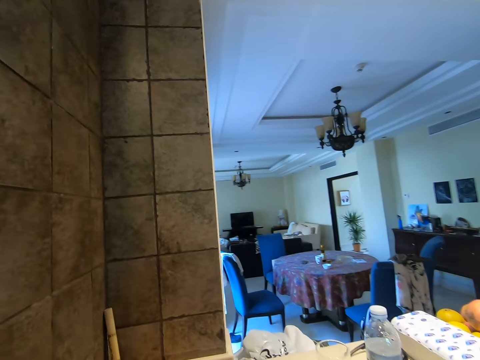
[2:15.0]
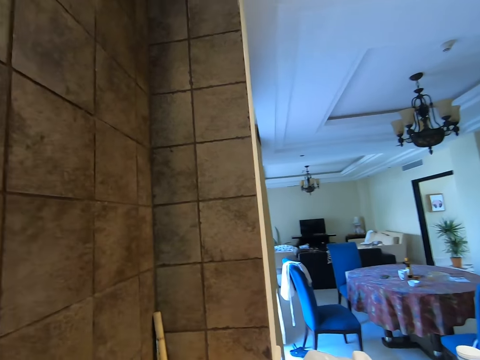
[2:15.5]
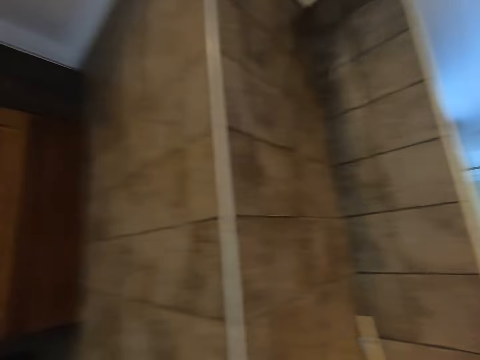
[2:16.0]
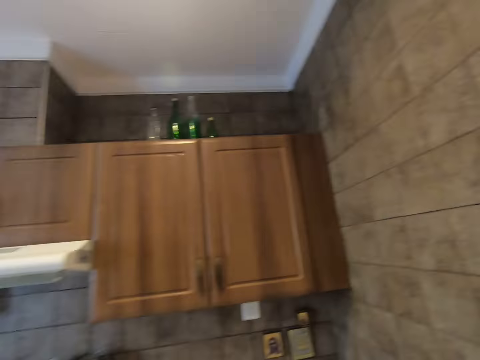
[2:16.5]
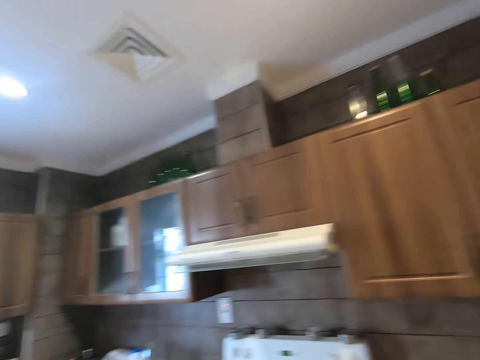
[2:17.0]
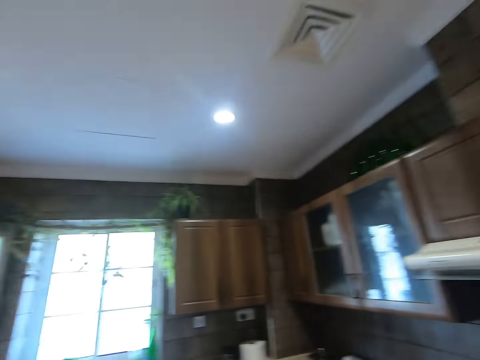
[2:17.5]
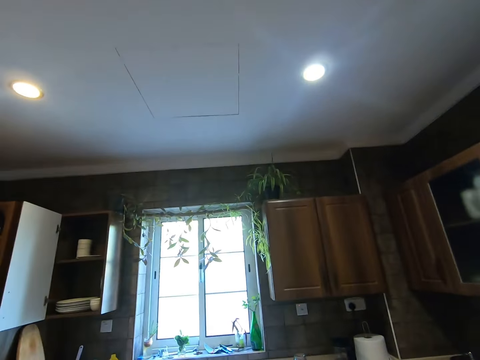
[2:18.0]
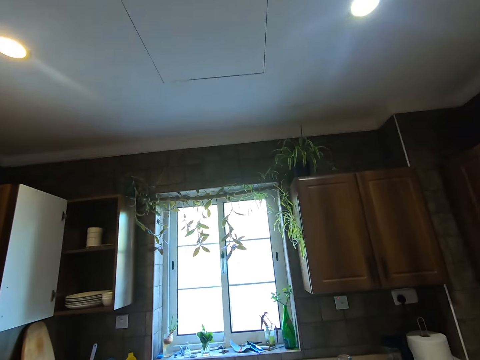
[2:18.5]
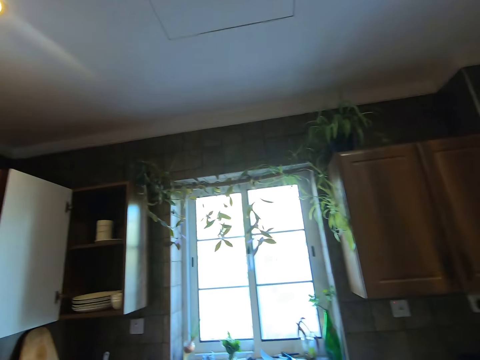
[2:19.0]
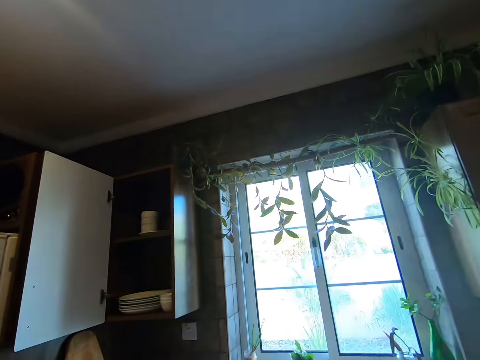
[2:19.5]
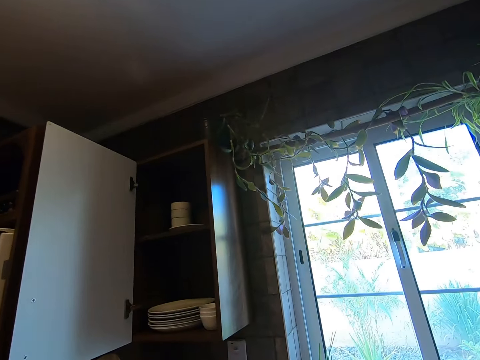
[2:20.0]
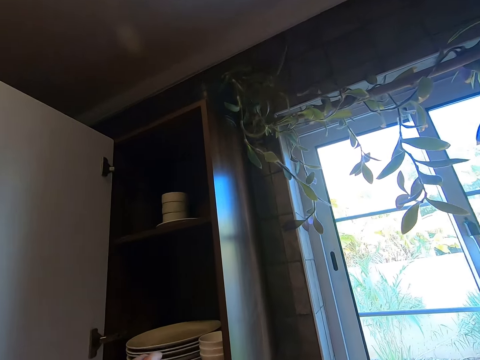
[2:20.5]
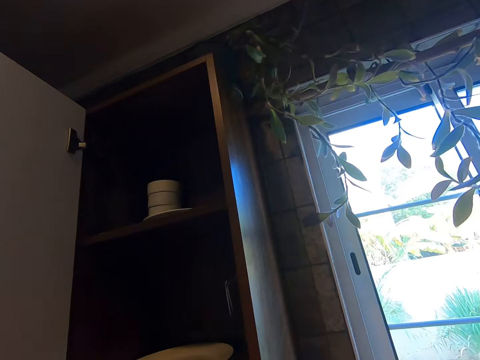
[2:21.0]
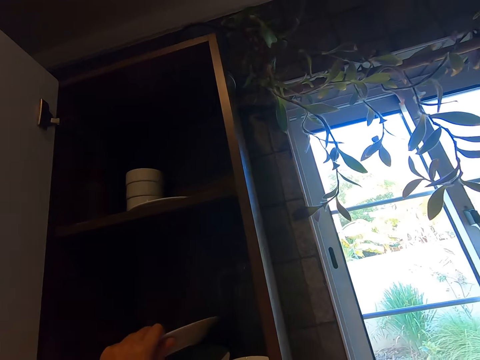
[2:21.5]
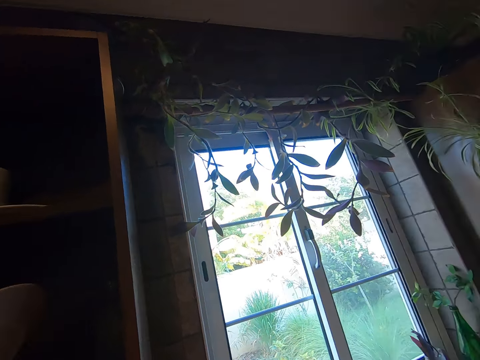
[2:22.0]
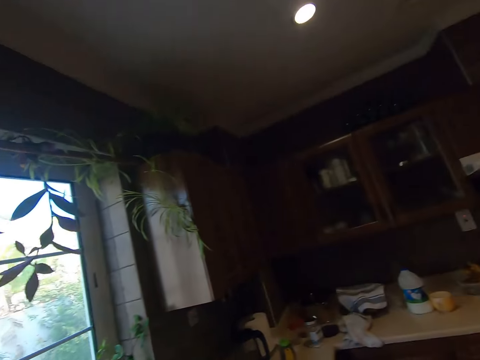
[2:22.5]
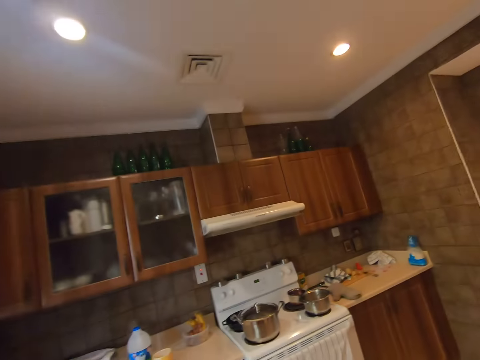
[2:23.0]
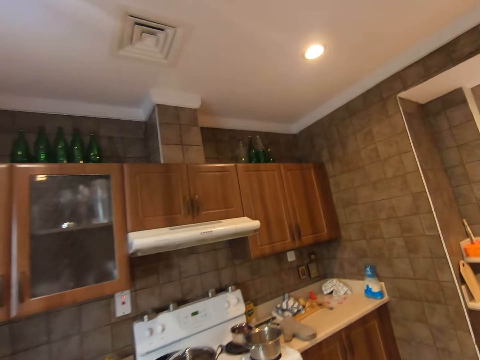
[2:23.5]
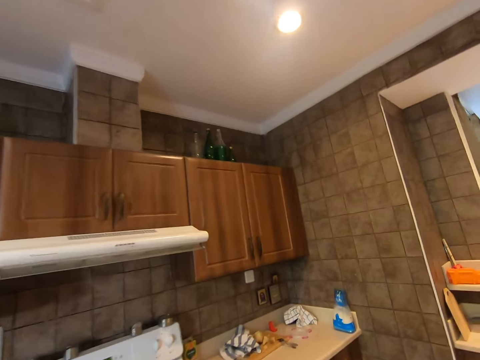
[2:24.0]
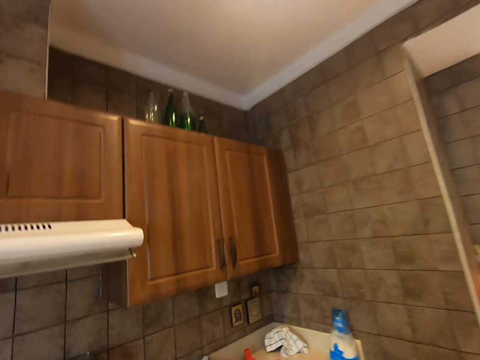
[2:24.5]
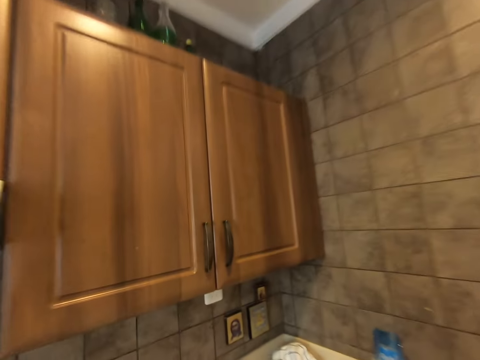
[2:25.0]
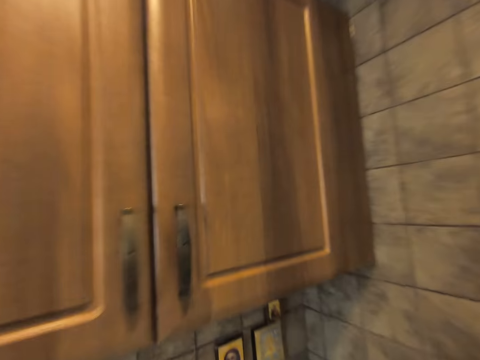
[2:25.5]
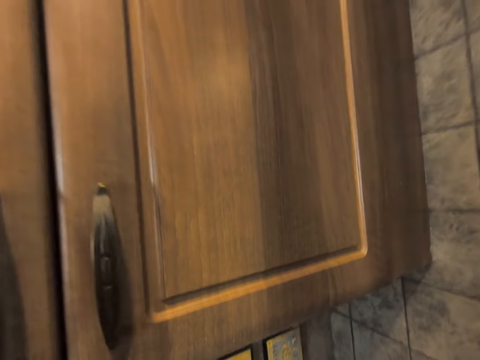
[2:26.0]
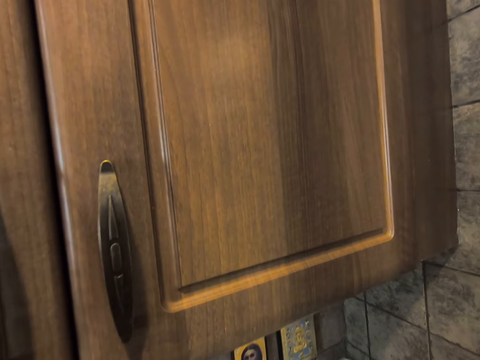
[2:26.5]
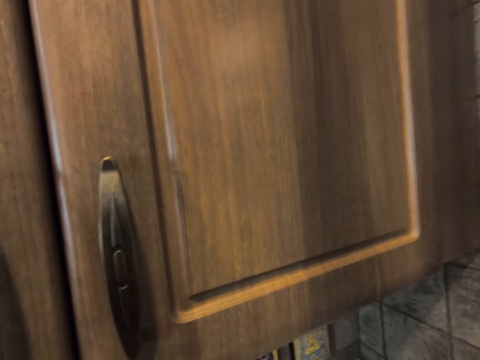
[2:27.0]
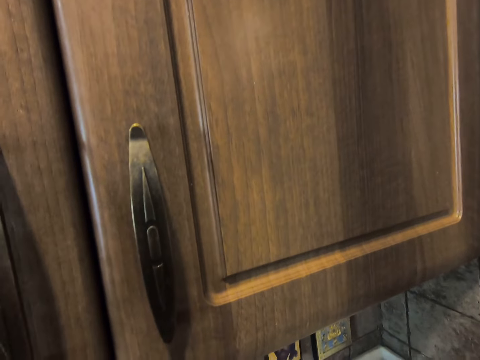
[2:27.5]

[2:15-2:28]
The camera wearer looks at the phone. They walk around the kitchen. They take a plate from the cabinetry. They walk around the kitchen.

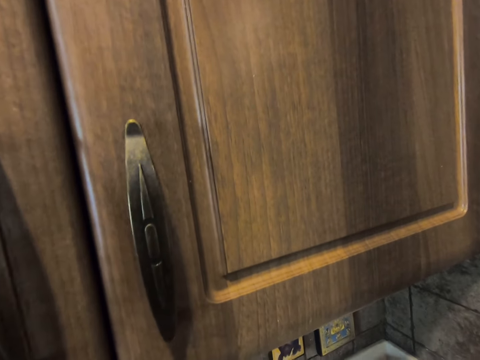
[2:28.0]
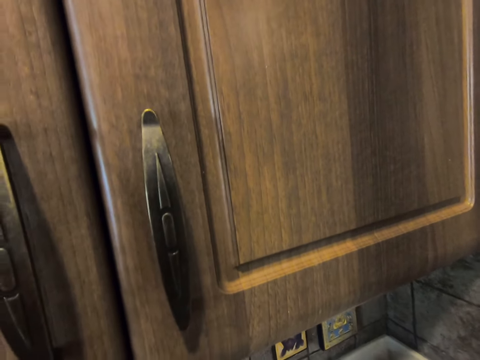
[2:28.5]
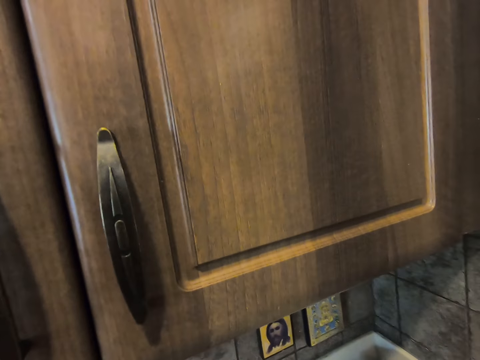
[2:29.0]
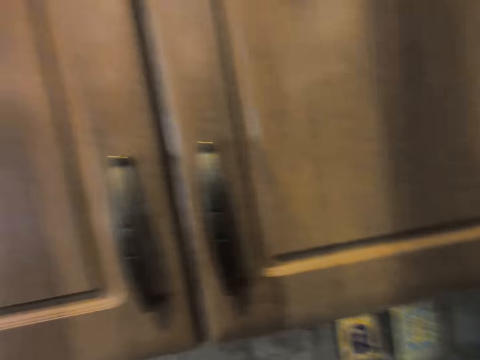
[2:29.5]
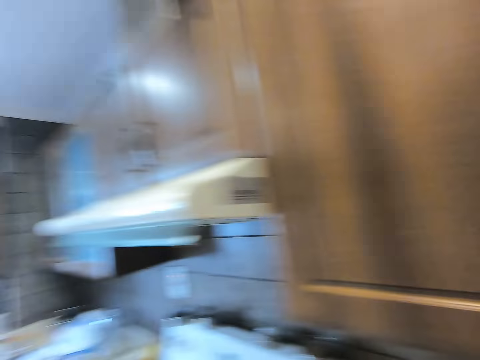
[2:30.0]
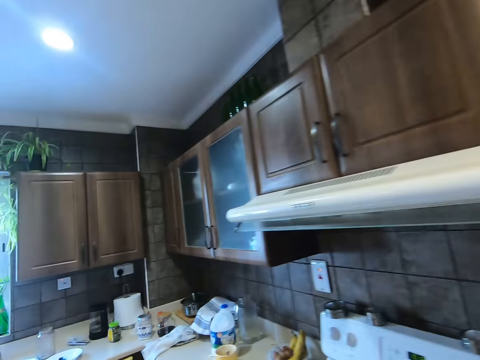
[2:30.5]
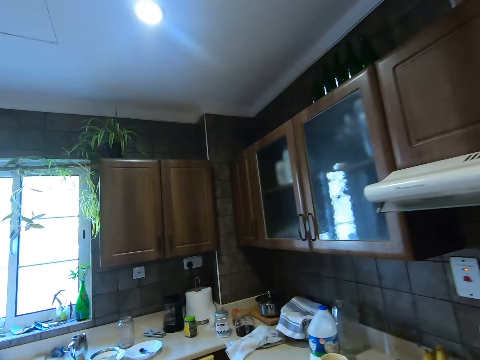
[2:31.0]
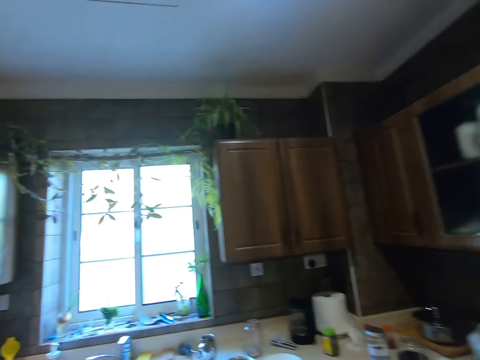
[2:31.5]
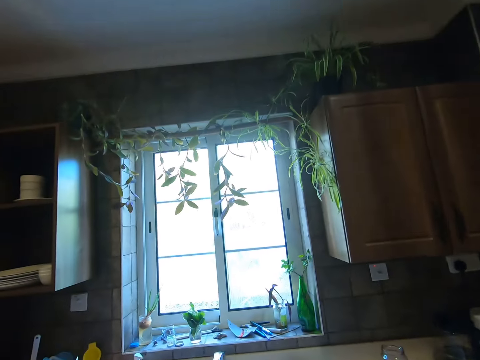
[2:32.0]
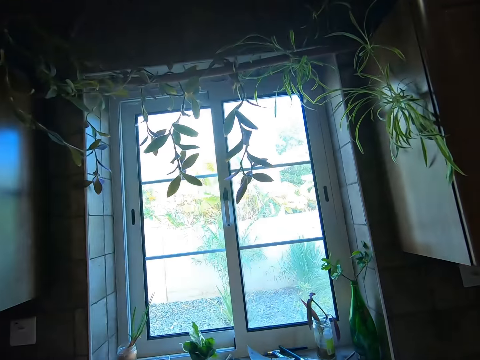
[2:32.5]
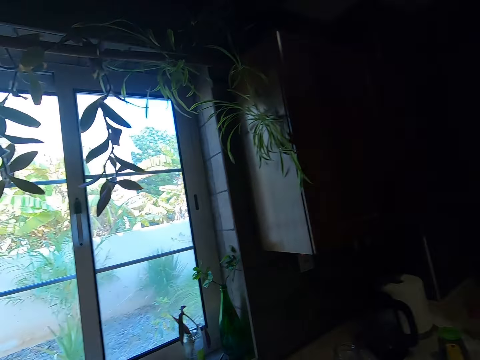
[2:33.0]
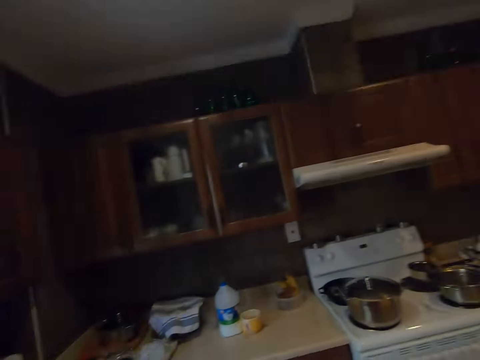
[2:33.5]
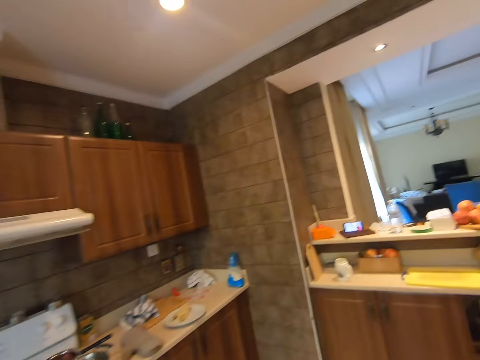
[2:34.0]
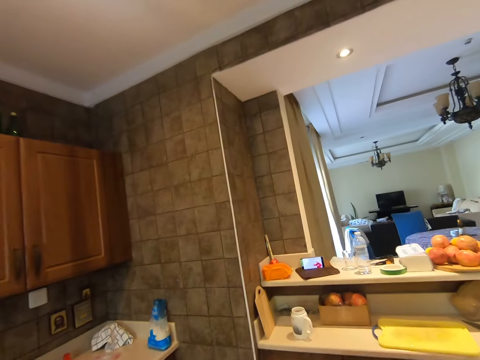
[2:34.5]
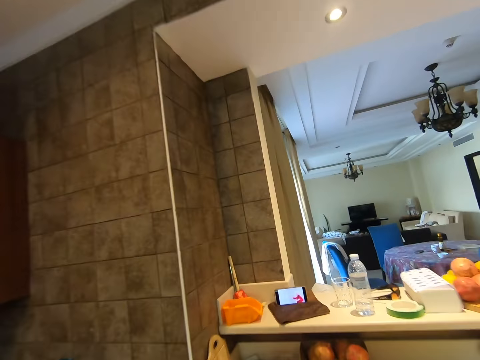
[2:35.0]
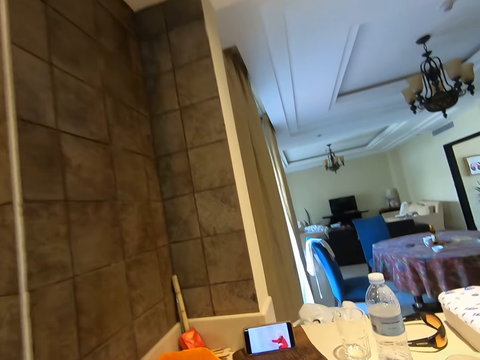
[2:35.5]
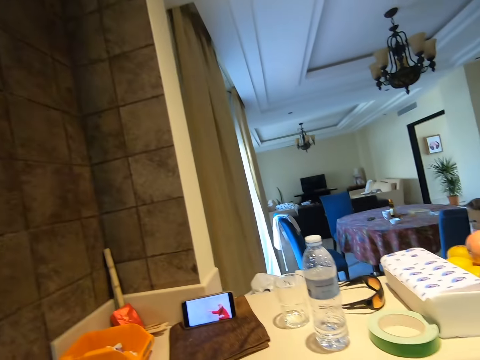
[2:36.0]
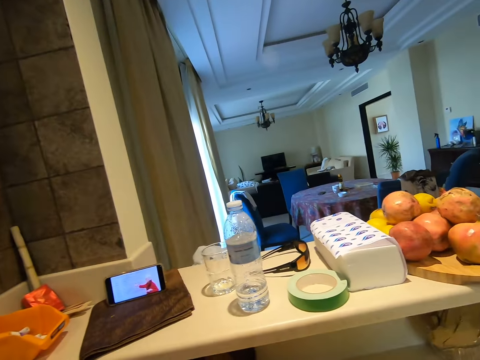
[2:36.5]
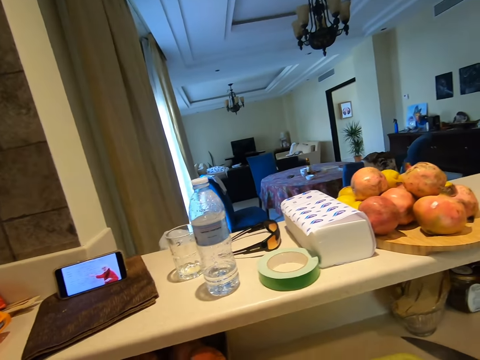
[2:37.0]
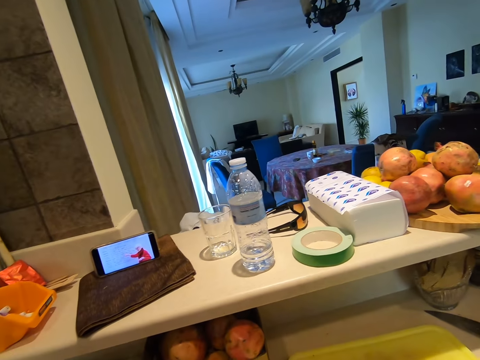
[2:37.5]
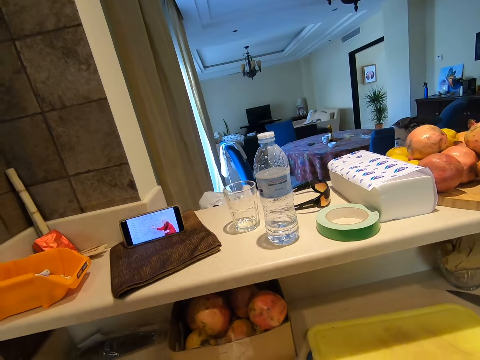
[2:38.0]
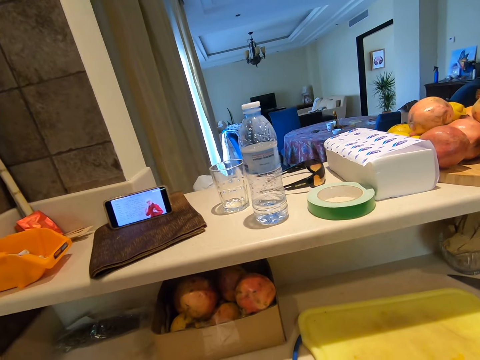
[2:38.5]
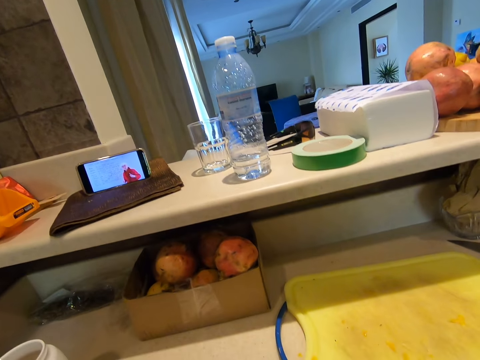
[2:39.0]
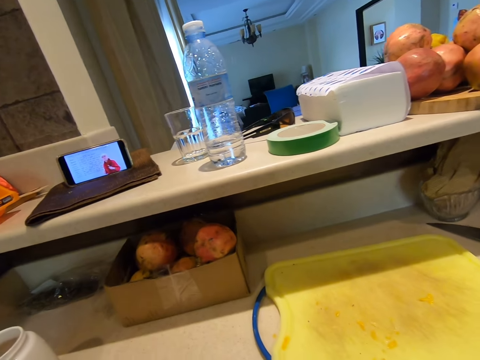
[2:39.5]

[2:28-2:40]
The camera wearer looks at the phone.

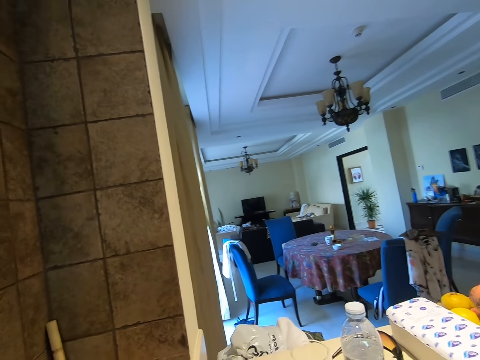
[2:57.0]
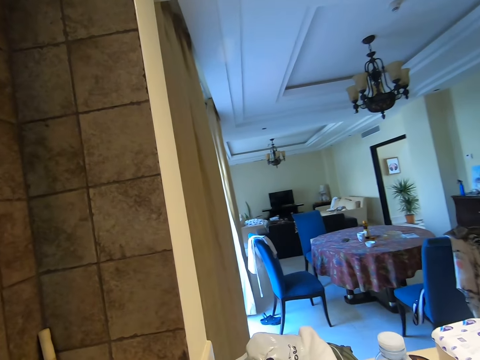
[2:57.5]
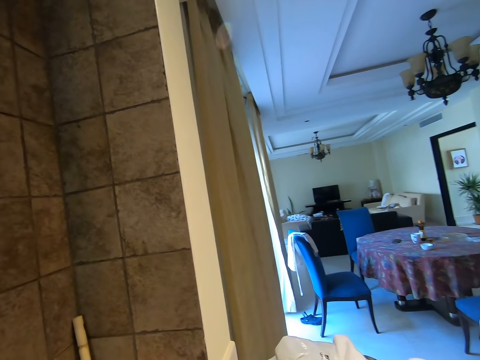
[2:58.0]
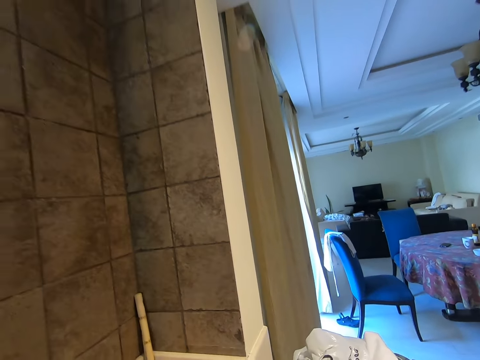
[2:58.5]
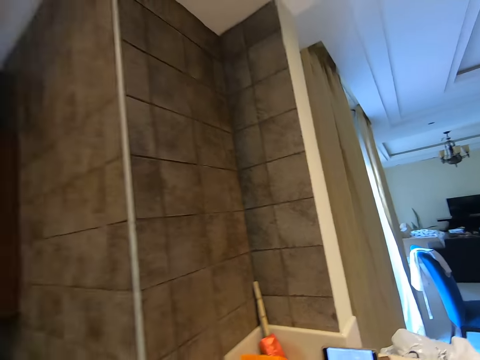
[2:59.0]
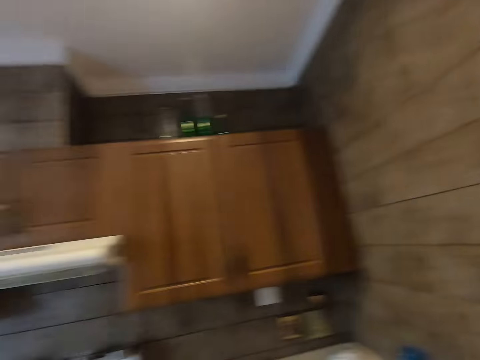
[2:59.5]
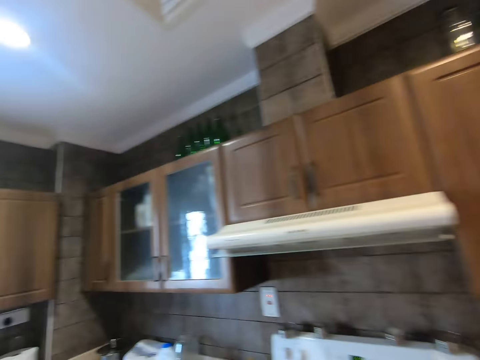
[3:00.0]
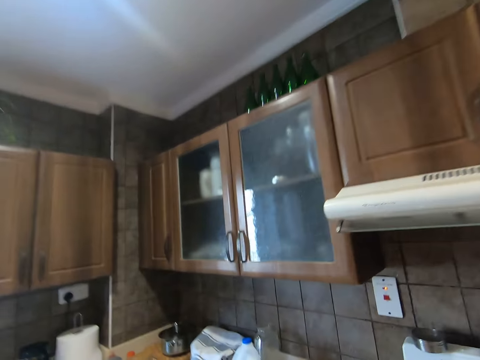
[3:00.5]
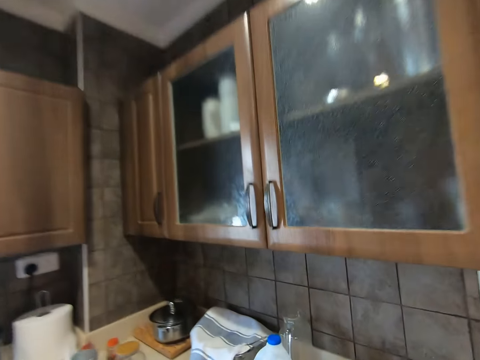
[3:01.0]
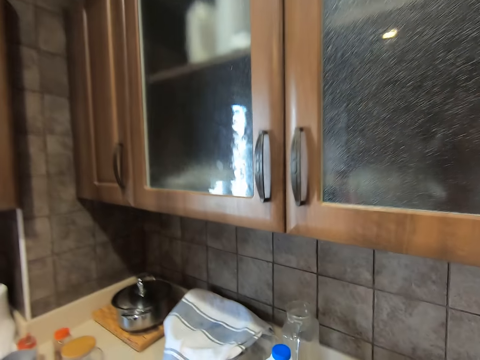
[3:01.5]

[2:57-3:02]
The camera wearer looks at the phone. They walk around the kitchen.
